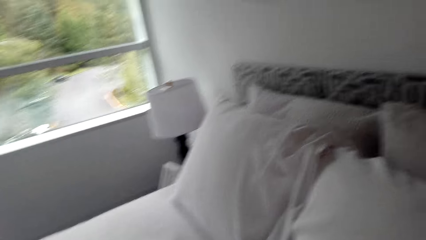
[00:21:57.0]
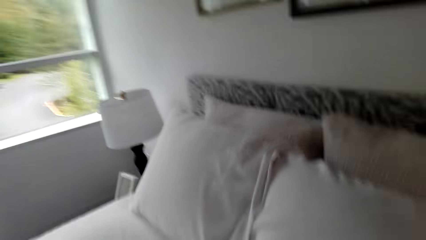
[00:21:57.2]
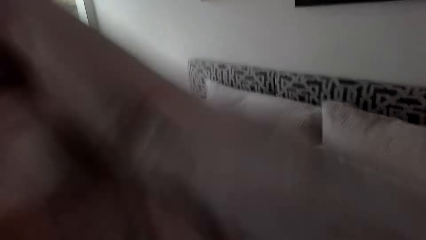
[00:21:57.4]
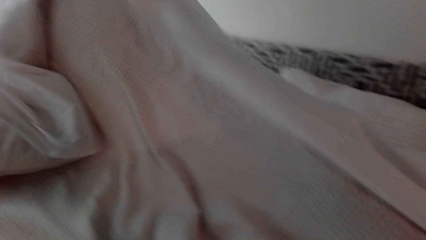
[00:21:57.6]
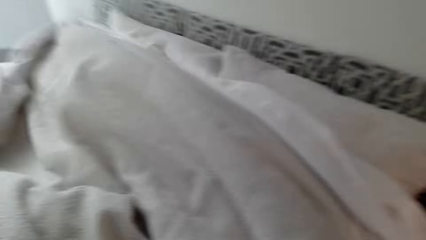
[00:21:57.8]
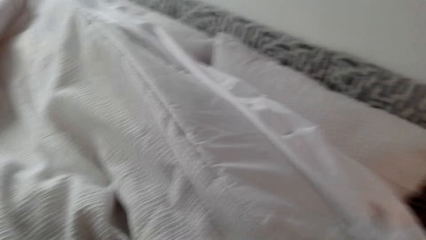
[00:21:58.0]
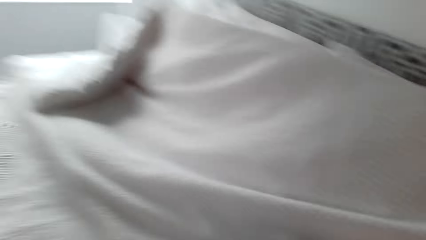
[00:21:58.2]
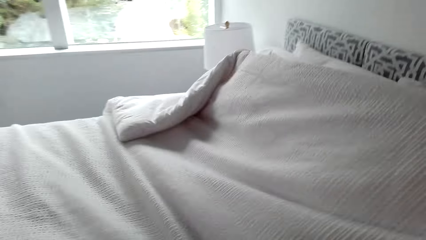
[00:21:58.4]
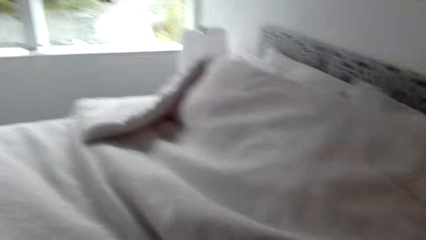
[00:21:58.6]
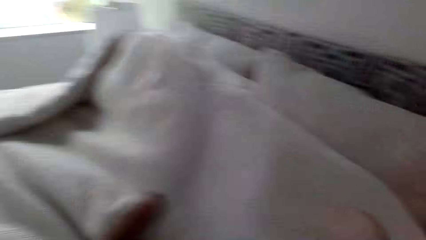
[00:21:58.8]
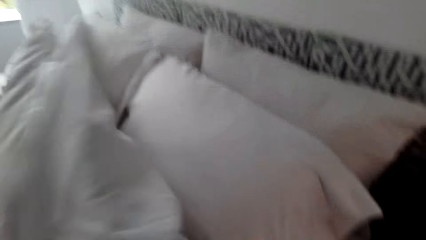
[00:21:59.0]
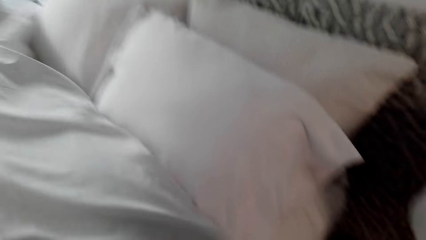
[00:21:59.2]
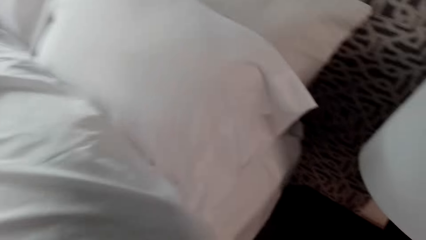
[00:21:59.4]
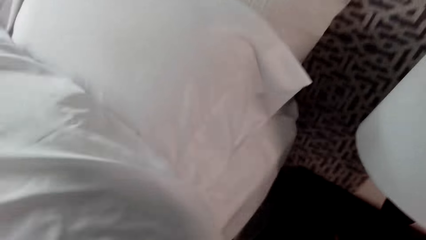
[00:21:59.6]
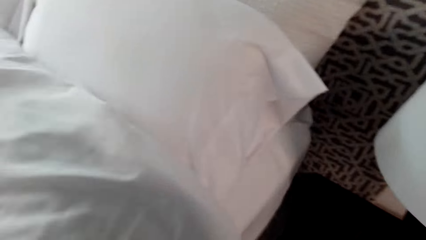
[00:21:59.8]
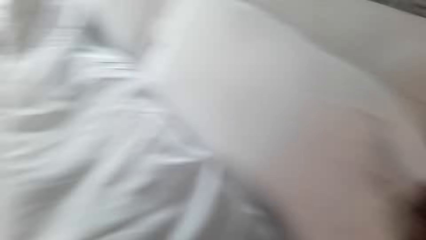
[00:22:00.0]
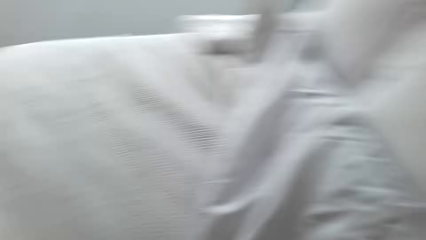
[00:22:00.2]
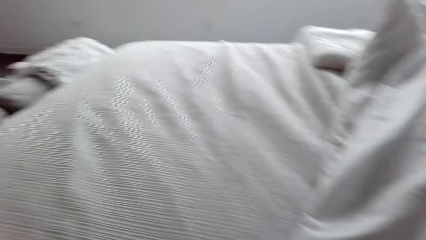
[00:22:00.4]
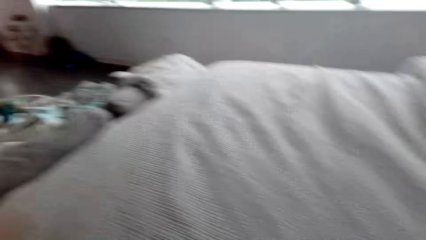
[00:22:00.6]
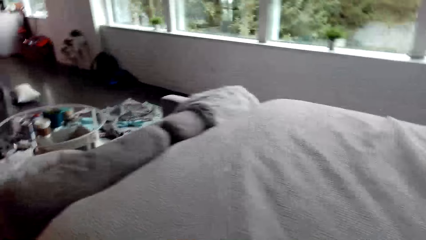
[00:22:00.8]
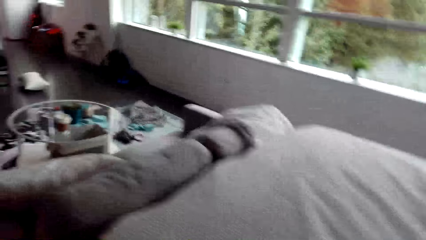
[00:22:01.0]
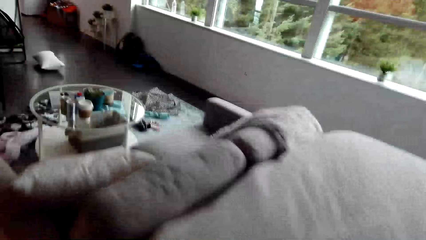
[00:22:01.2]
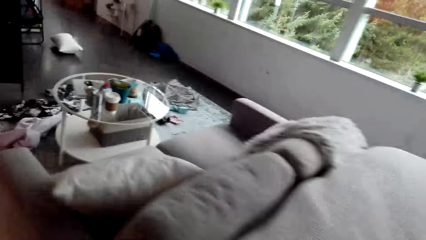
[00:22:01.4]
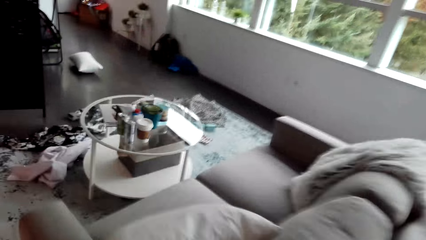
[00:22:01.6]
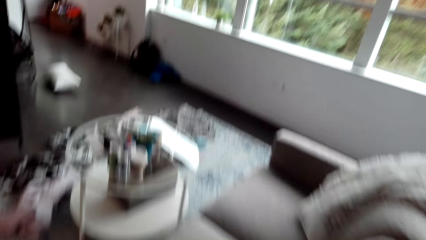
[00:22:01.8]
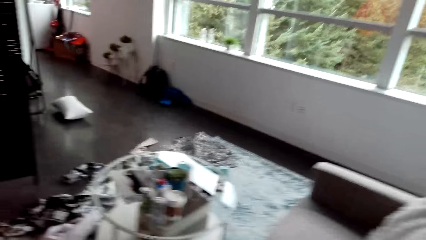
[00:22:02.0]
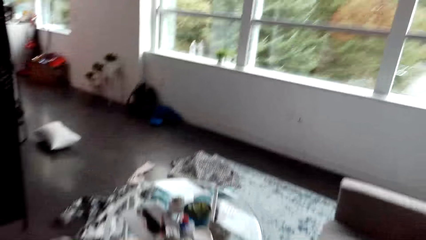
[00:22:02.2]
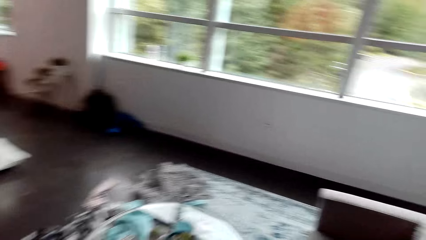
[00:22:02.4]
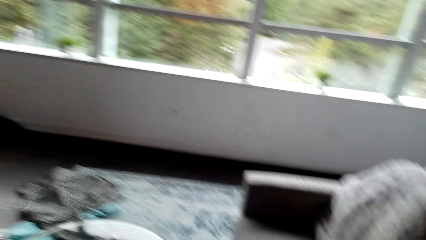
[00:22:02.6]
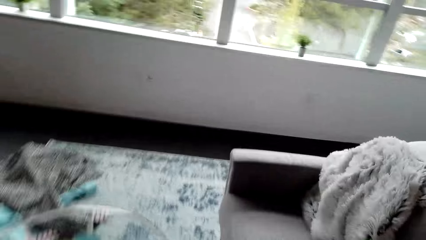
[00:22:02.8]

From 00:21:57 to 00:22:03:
The camera wearer straightens a duvet.

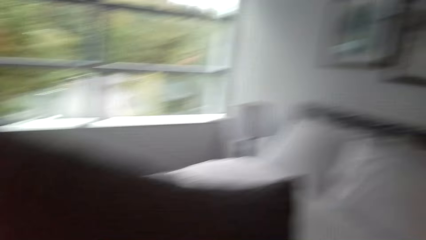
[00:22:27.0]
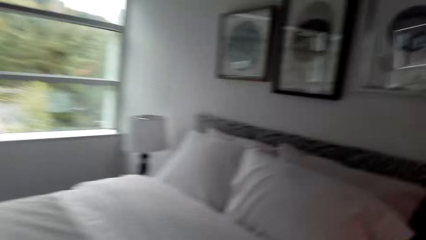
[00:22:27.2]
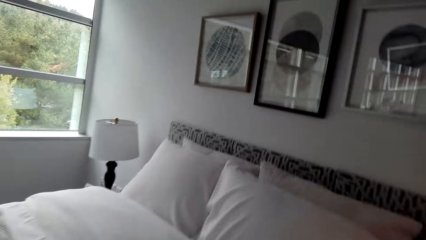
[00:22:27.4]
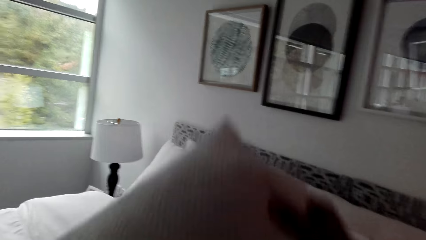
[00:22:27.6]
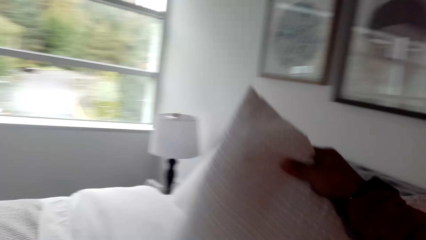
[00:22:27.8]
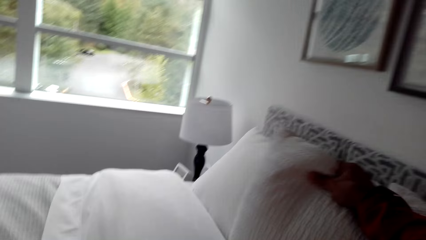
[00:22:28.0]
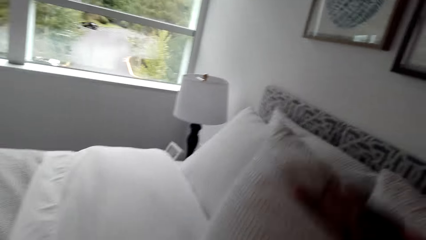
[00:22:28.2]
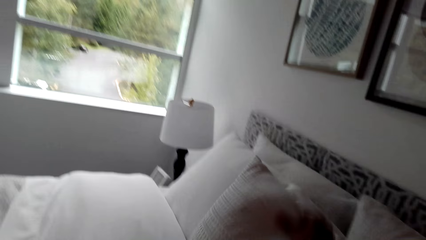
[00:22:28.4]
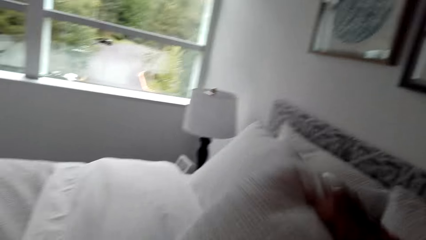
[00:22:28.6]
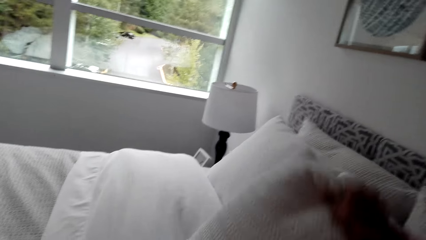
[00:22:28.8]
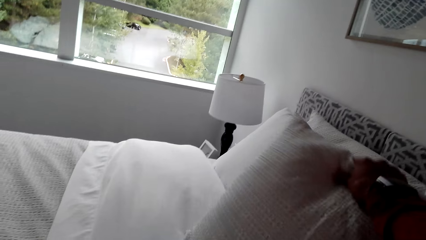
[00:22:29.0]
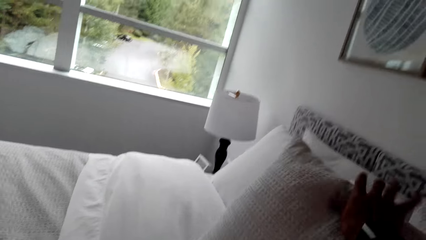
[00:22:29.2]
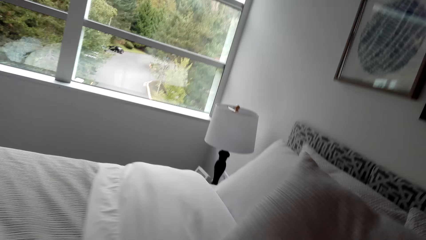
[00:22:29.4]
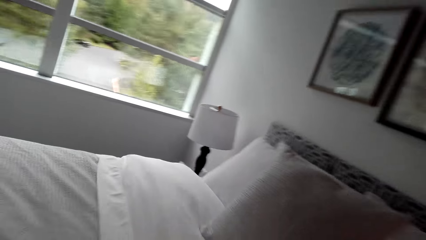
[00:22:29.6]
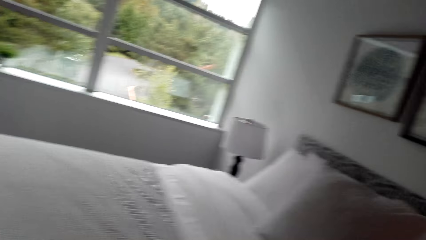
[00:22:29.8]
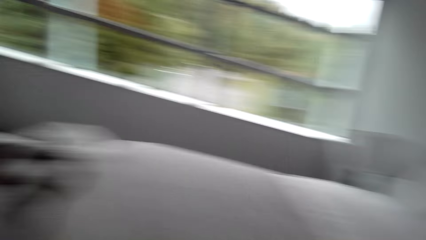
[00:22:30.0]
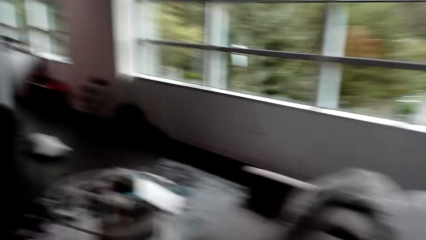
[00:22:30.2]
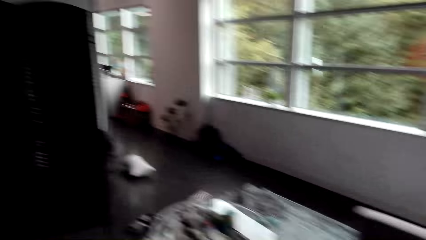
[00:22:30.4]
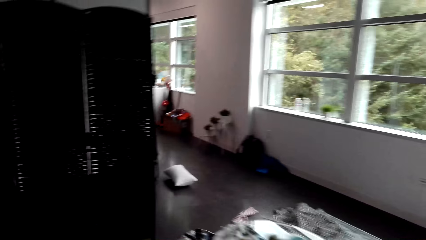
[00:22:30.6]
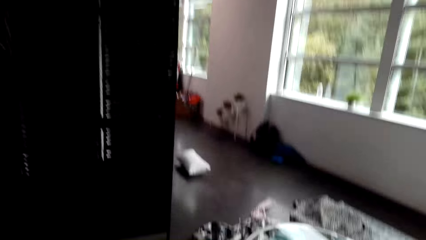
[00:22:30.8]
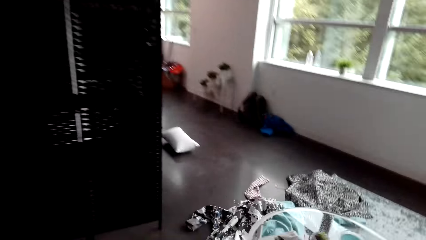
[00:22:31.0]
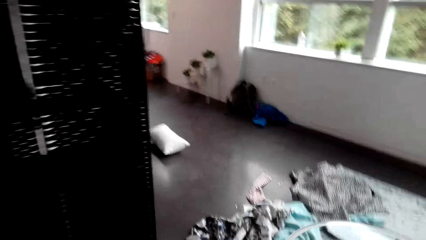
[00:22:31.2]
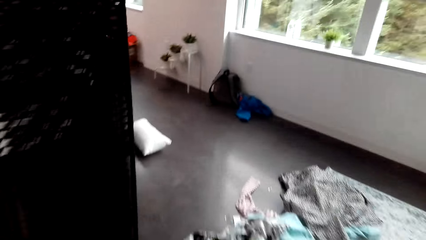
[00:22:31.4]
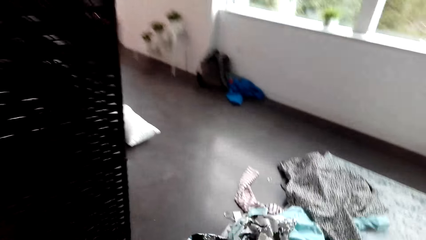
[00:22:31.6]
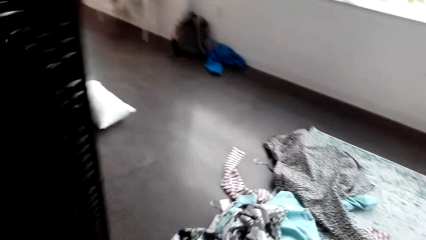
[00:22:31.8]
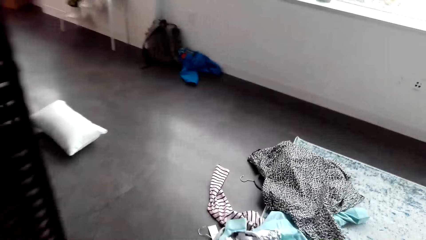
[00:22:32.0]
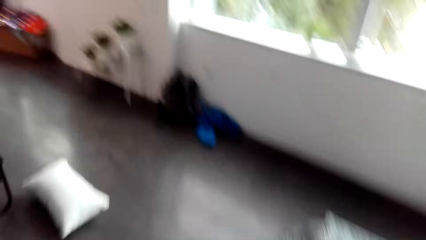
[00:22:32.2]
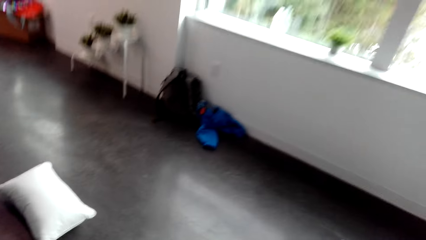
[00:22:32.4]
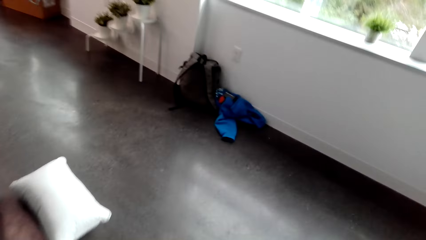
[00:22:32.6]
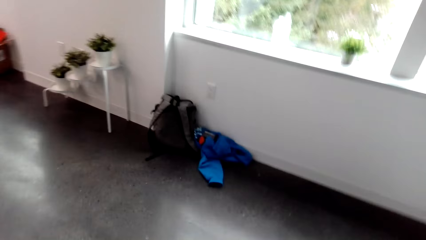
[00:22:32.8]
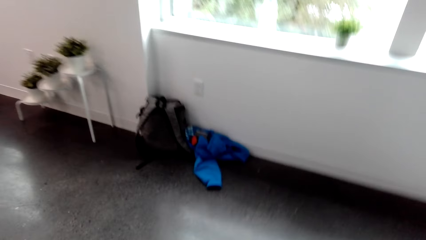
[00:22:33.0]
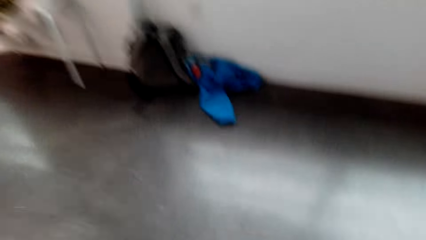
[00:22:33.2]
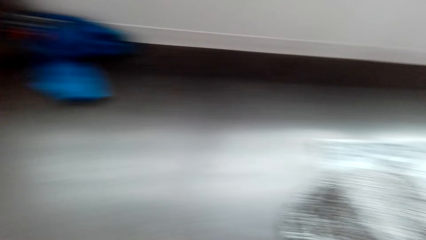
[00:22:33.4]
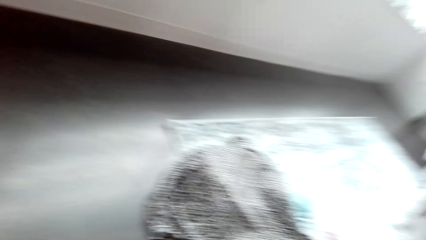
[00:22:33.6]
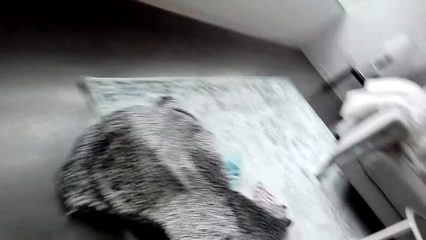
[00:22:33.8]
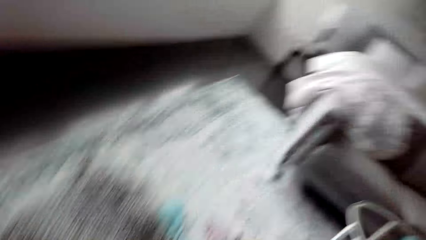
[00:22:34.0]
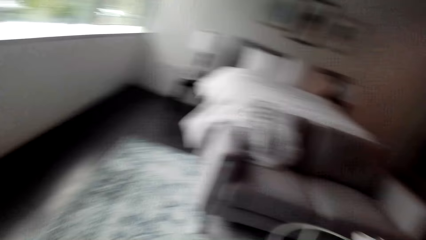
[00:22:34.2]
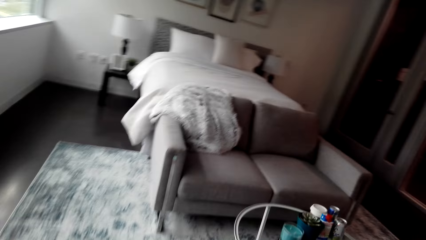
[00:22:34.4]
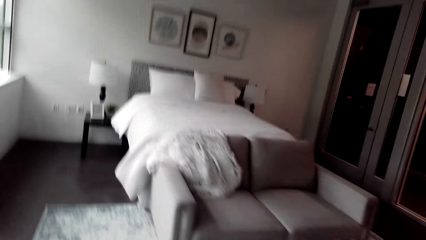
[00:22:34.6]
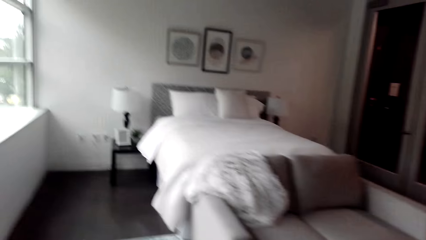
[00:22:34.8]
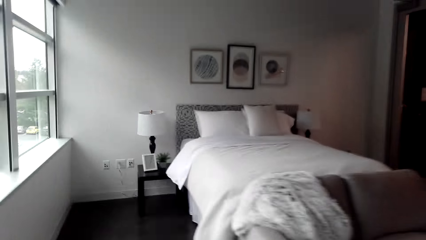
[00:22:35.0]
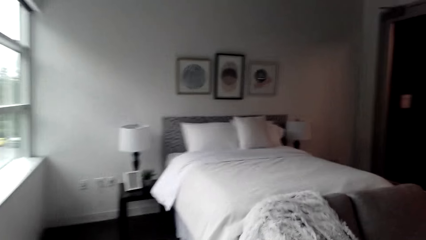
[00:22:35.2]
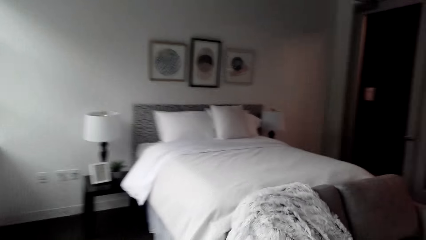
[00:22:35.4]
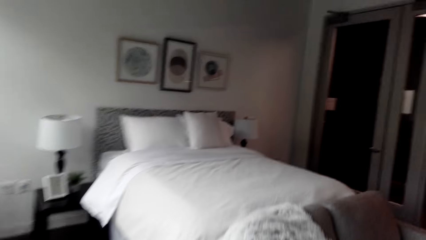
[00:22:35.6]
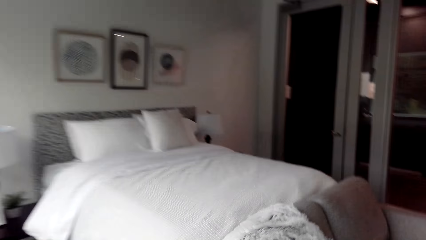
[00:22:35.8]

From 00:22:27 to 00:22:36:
The camera wearer arranges pillows on the bed. They walk.
